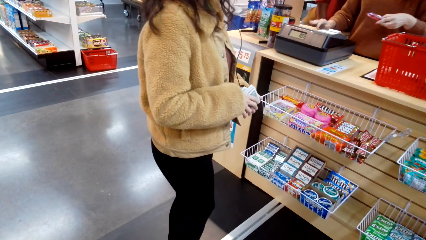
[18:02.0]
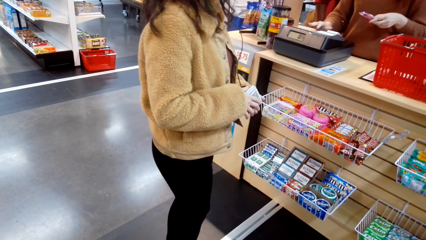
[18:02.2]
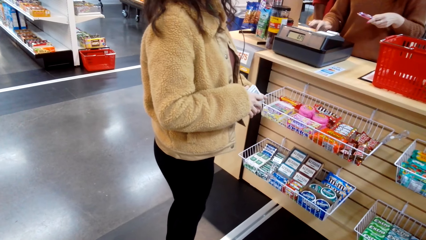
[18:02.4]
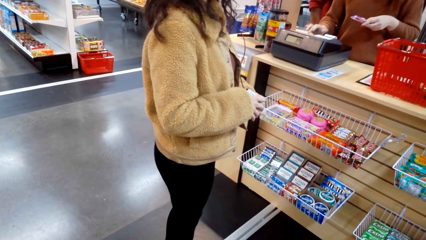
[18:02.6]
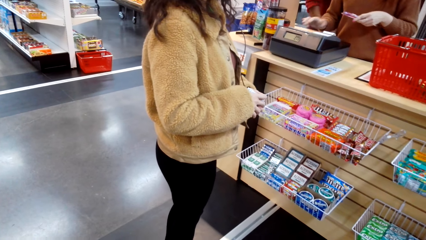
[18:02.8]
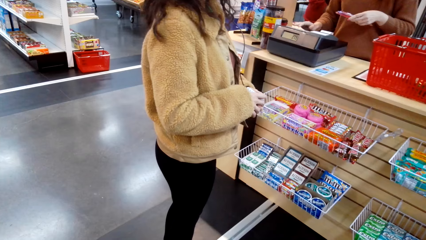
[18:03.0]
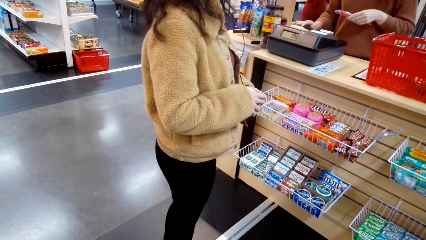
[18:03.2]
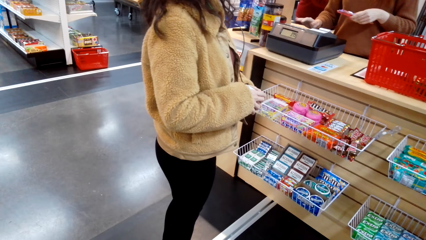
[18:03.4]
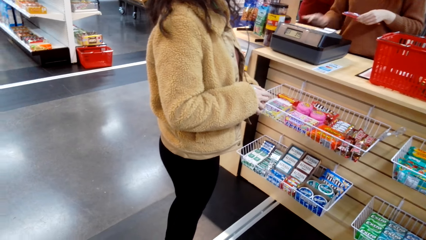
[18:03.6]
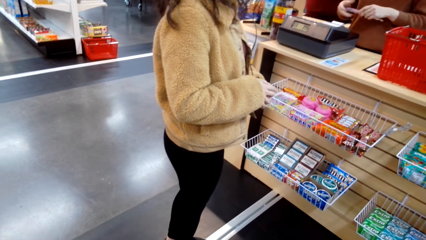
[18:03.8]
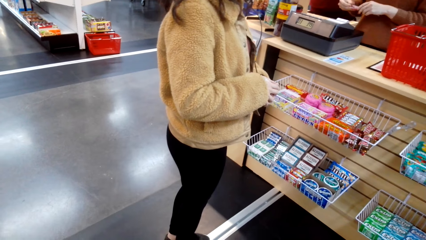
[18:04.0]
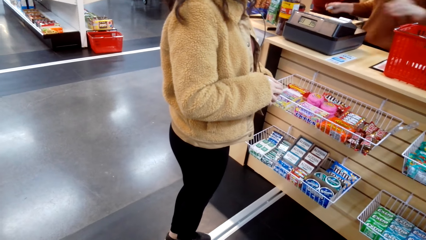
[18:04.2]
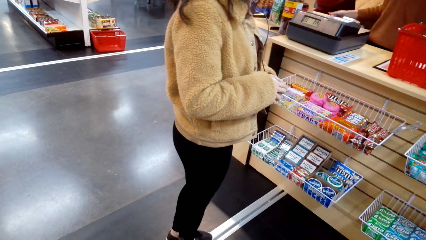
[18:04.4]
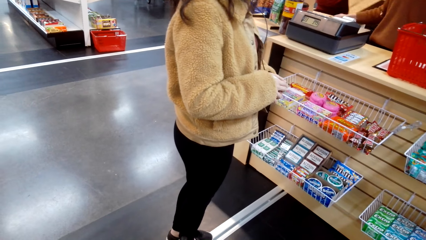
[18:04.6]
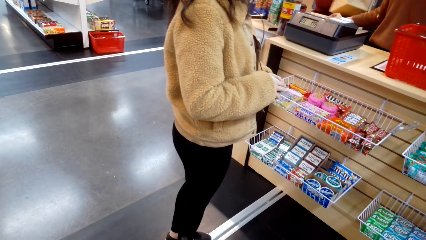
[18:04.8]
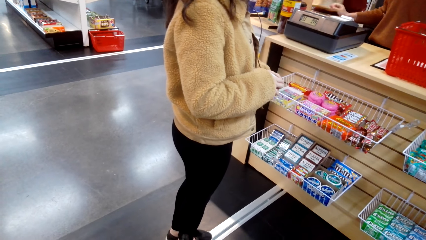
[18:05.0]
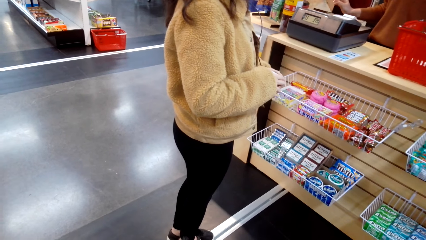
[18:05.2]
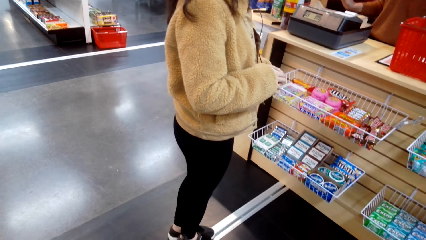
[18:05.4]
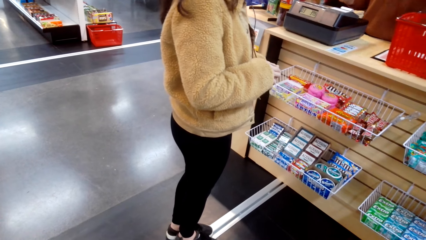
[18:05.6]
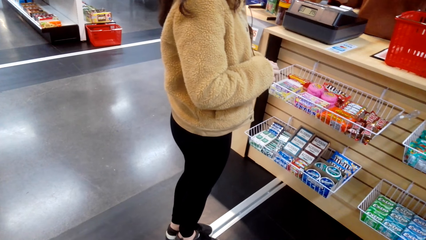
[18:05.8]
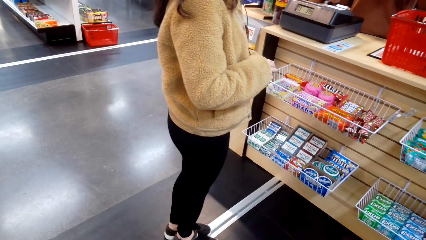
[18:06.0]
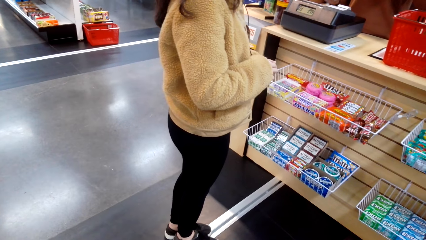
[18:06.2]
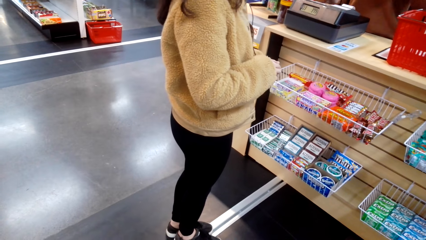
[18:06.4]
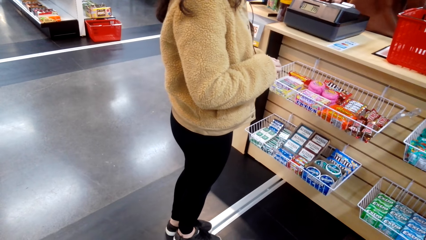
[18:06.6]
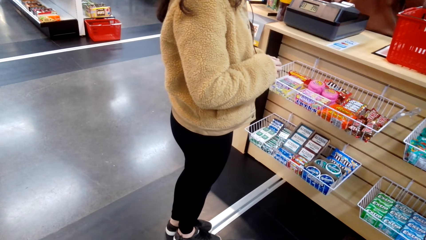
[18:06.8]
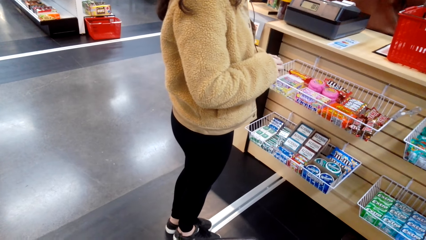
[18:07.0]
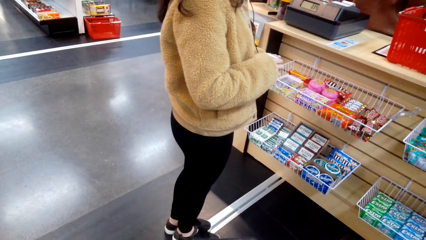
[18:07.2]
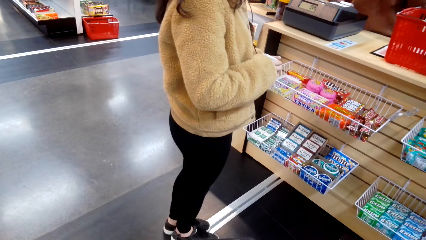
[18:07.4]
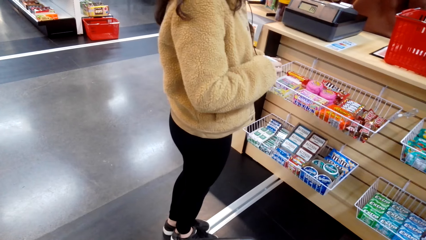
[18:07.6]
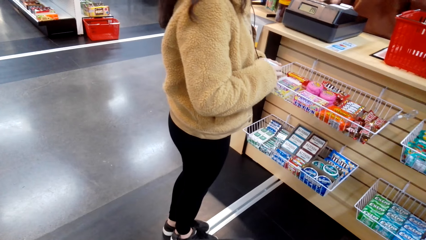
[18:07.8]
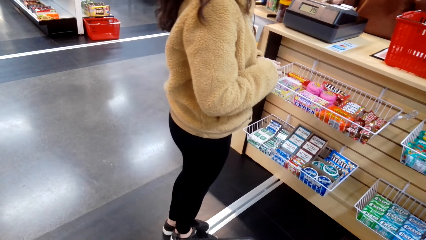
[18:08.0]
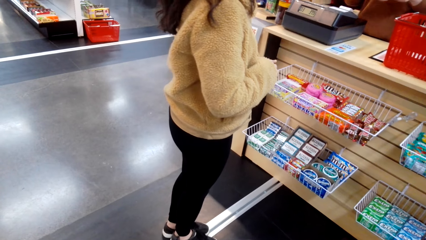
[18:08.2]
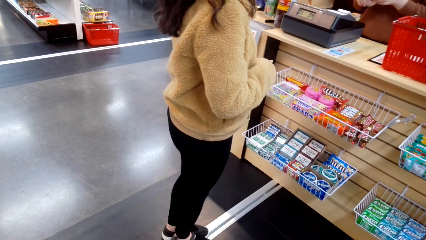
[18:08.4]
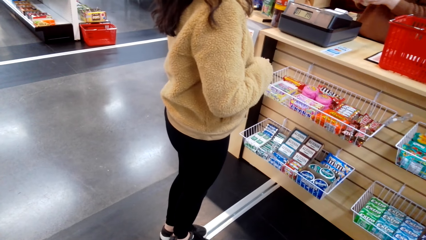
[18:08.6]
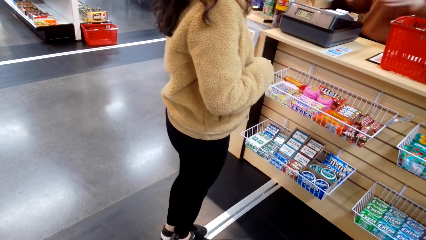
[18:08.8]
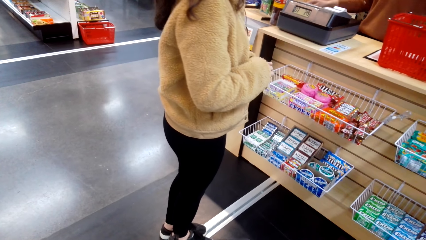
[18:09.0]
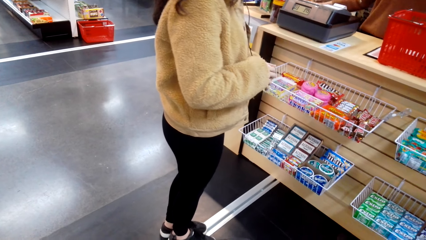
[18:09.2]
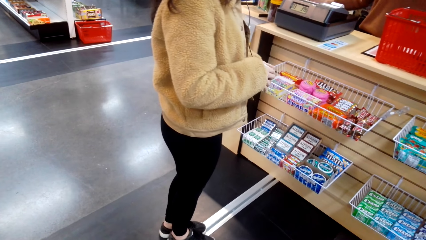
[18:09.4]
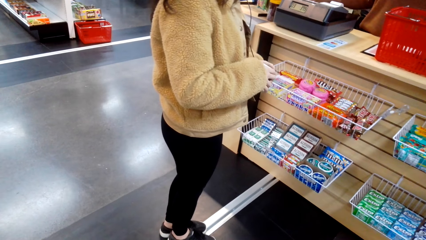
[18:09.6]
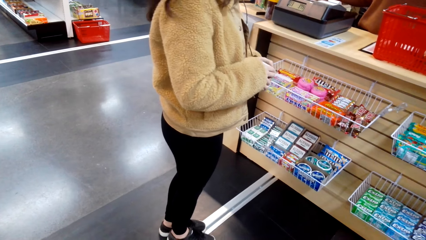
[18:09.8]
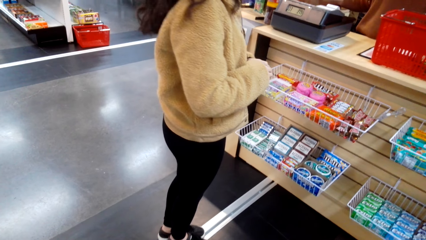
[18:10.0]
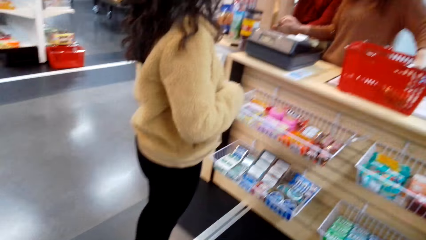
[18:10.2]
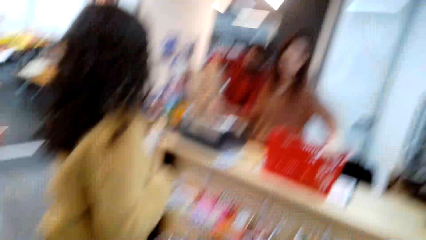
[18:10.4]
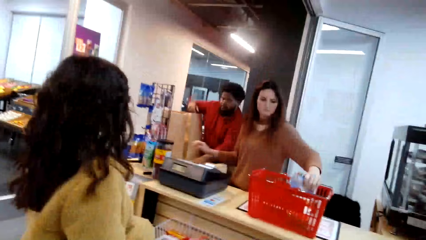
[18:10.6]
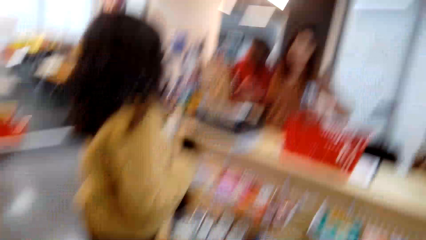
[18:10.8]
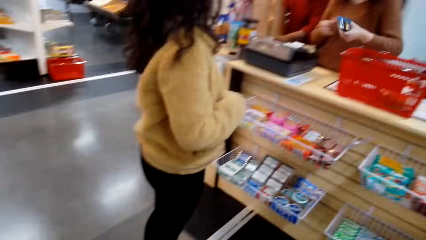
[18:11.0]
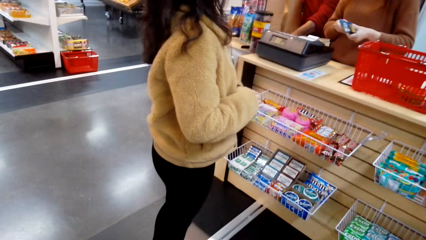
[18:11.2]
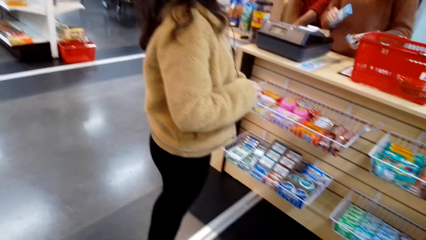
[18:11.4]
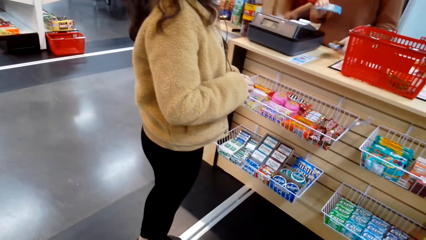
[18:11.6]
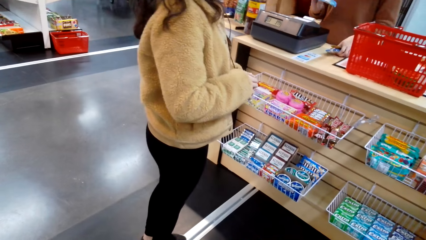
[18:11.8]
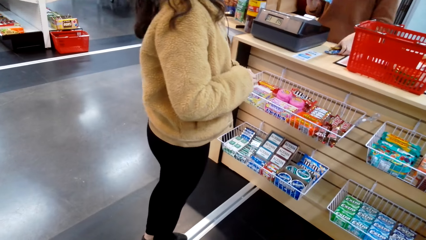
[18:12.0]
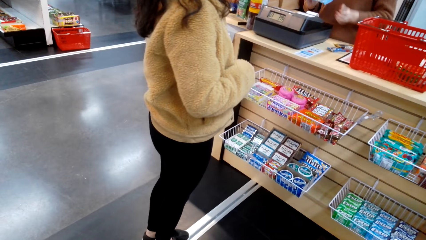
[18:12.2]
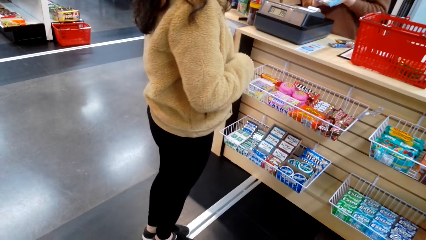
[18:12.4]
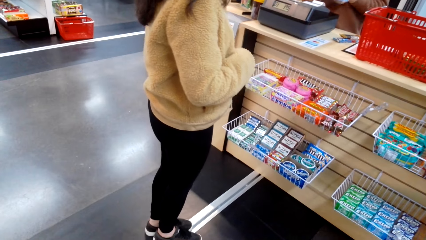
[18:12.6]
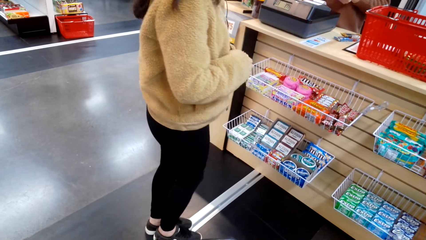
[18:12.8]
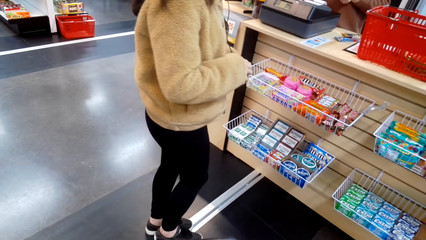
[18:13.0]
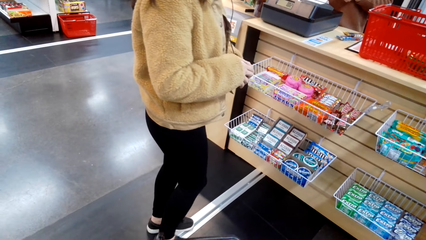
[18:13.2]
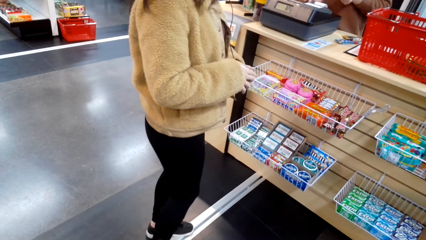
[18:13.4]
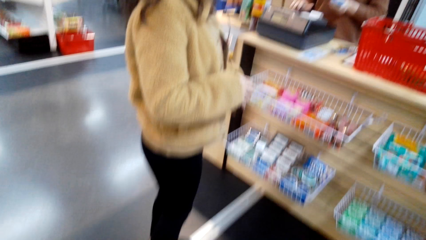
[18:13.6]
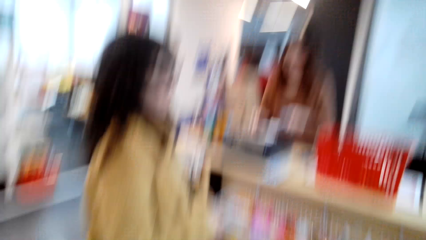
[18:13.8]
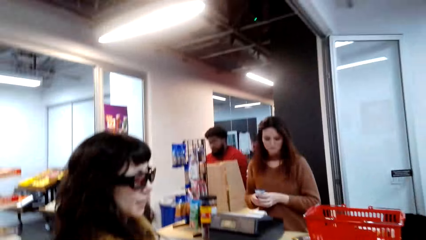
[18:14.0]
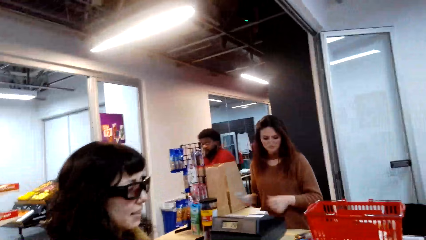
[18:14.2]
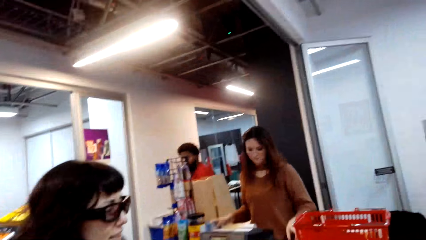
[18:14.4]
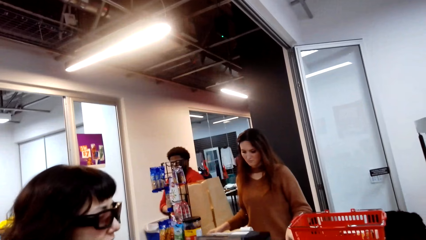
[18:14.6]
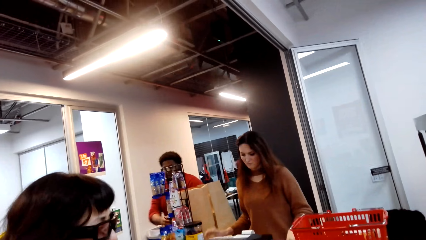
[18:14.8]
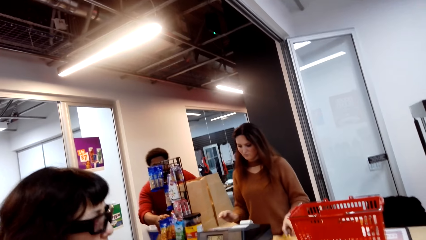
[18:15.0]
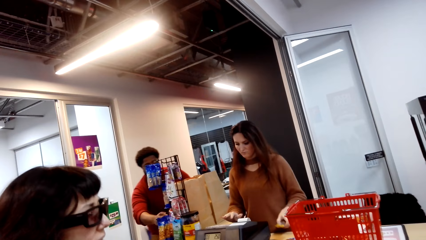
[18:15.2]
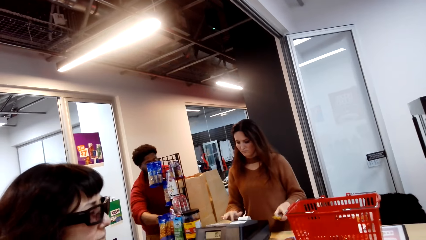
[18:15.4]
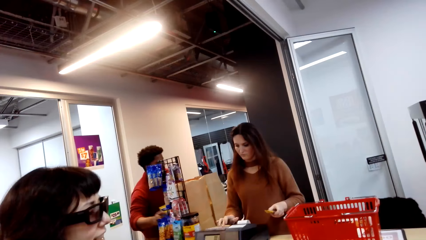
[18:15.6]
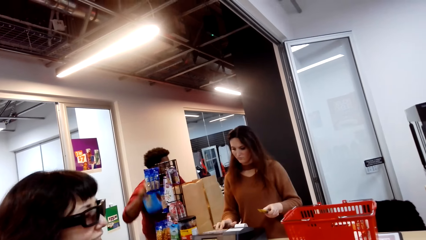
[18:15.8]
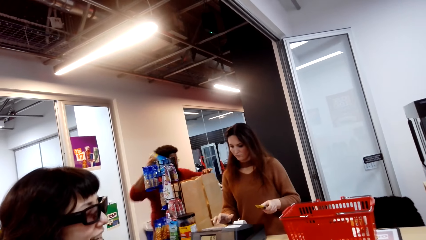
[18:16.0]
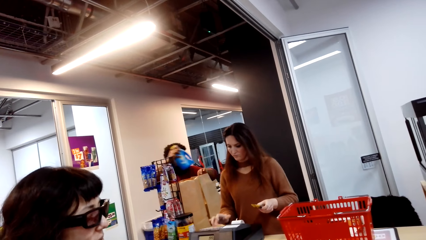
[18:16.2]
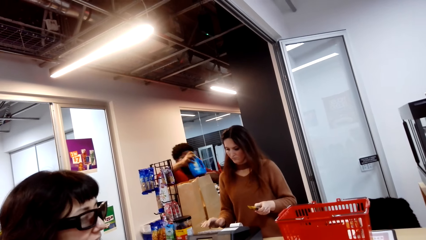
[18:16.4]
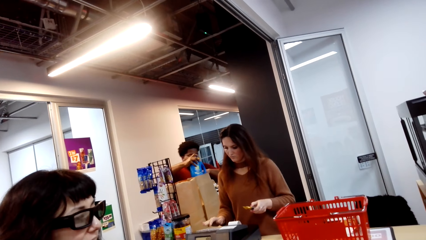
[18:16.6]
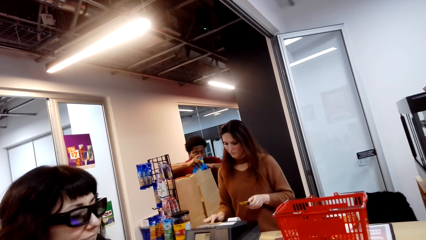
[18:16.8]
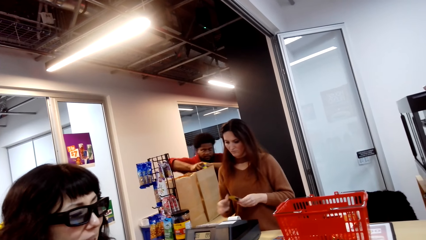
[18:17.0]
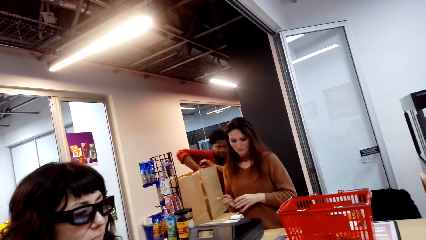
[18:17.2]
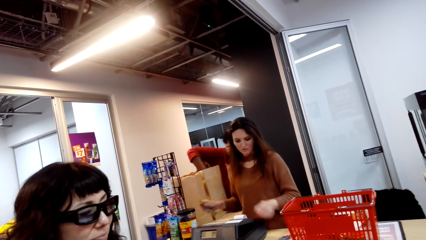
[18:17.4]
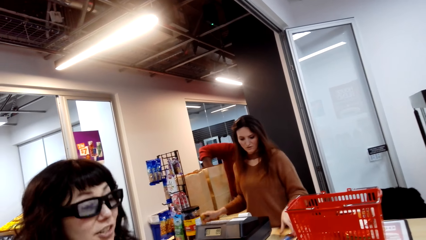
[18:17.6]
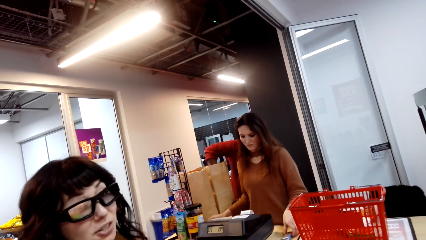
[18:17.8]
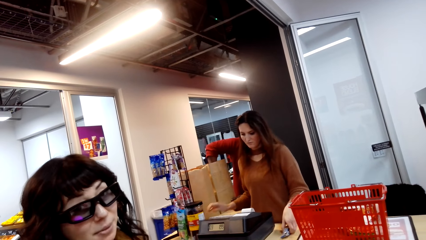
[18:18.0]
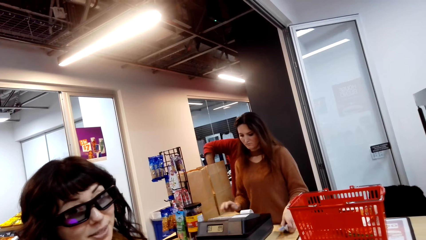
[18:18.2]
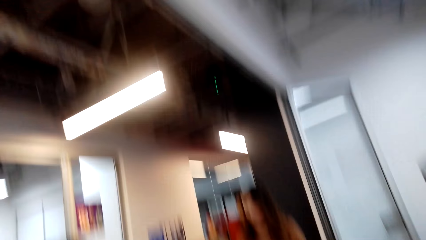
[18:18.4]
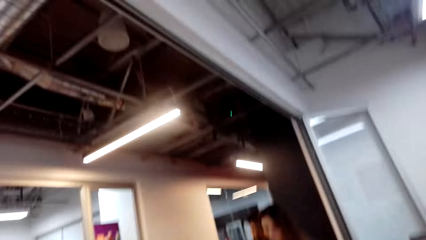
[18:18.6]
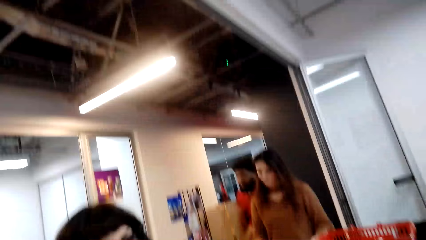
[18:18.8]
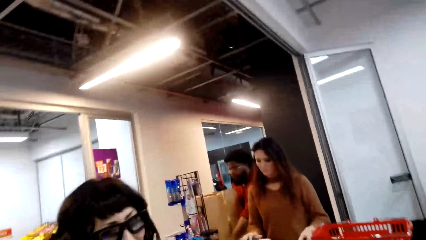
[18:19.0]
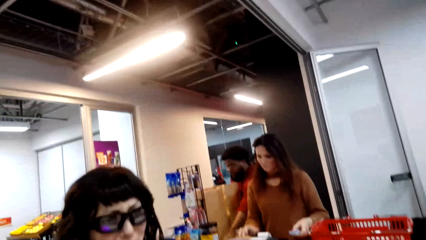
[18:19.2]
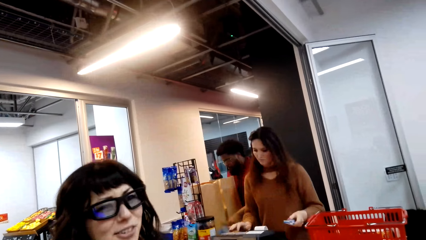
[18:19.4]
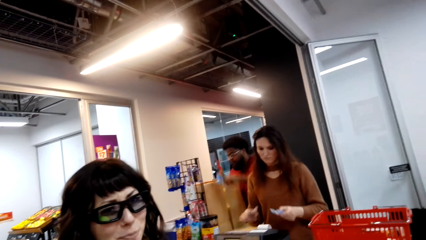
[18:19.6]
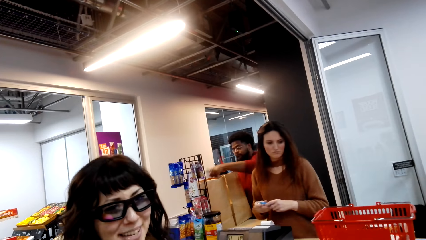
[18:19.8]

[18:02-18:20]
The camera wearer walks while talking to a person. They look around. They talk to the person.
